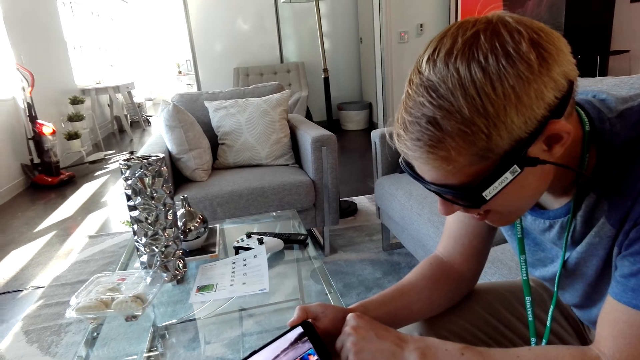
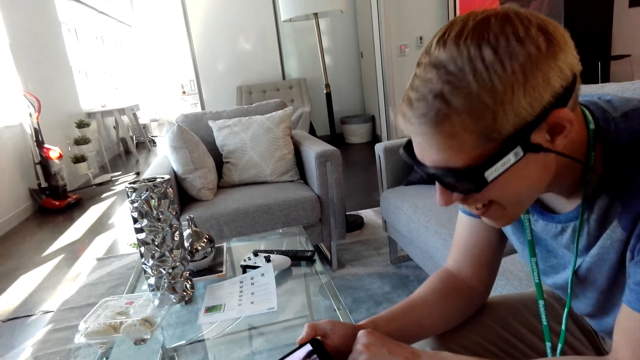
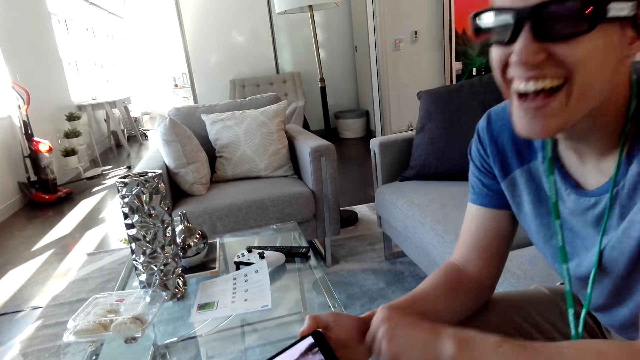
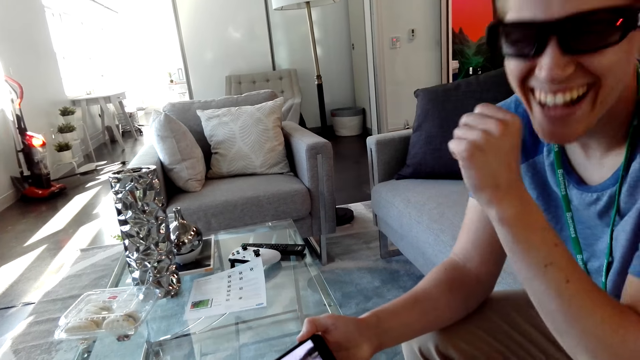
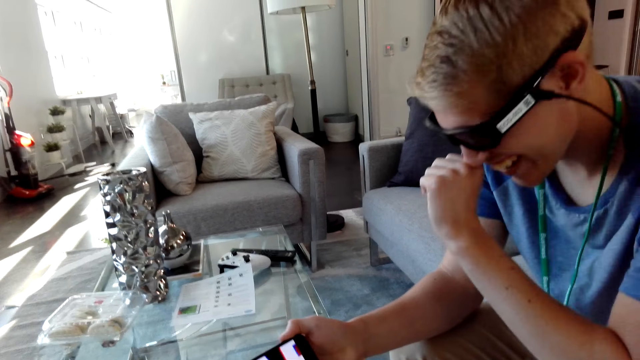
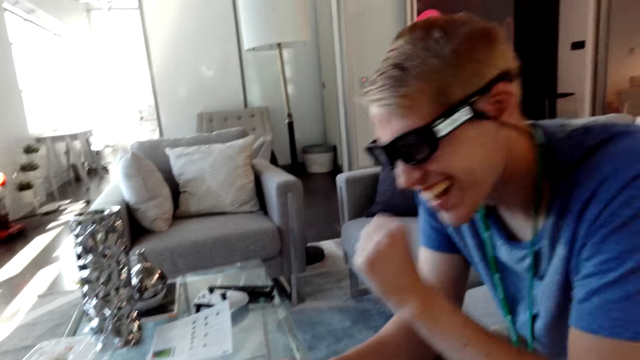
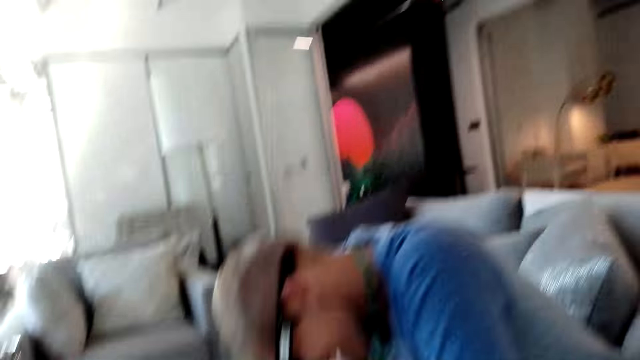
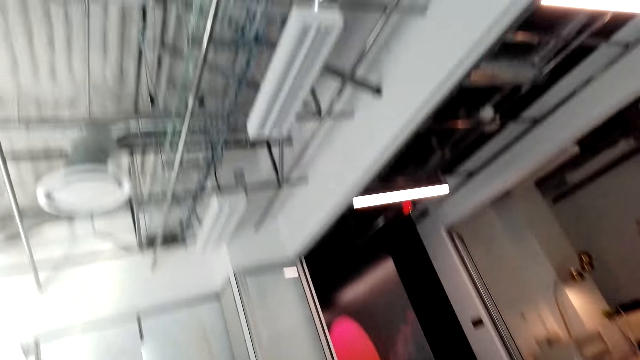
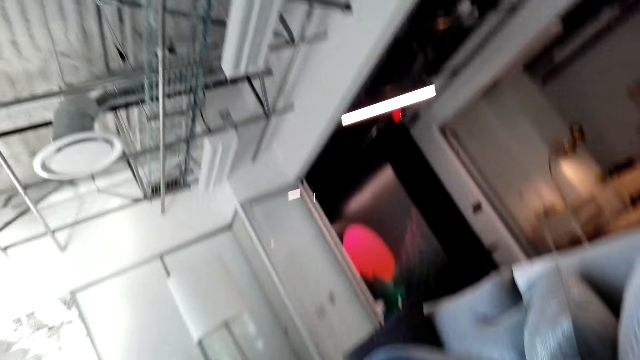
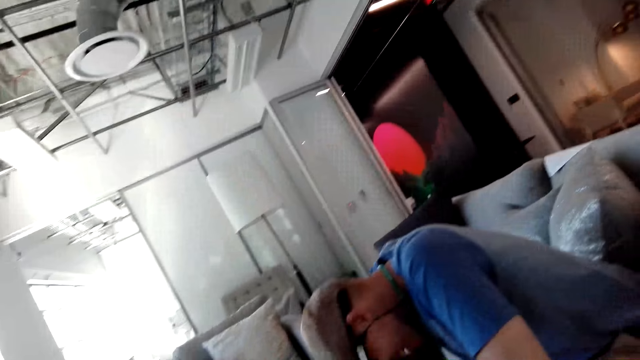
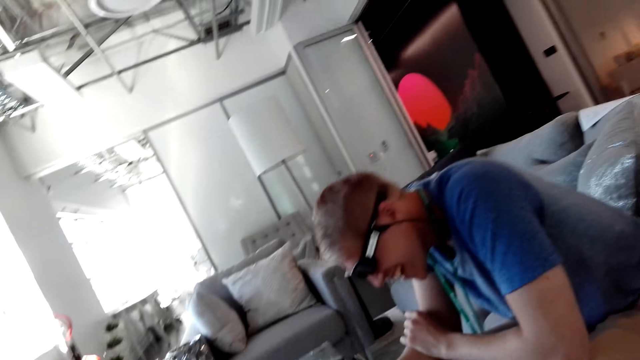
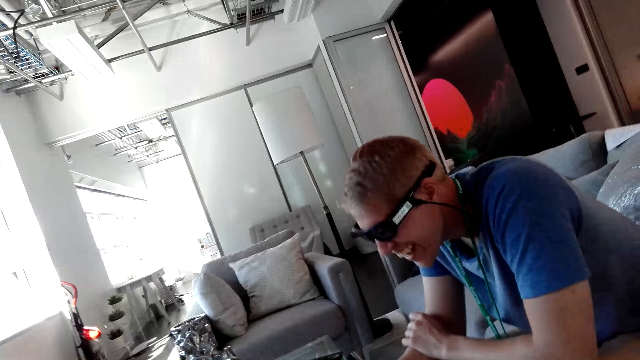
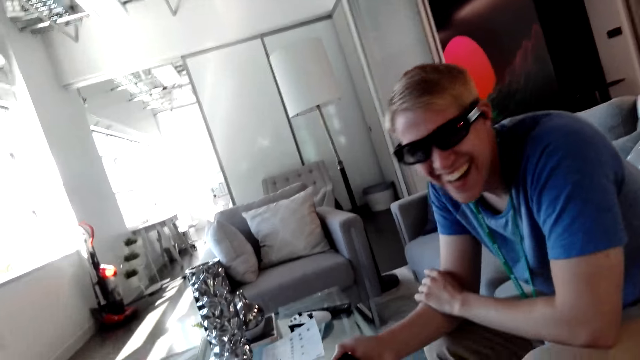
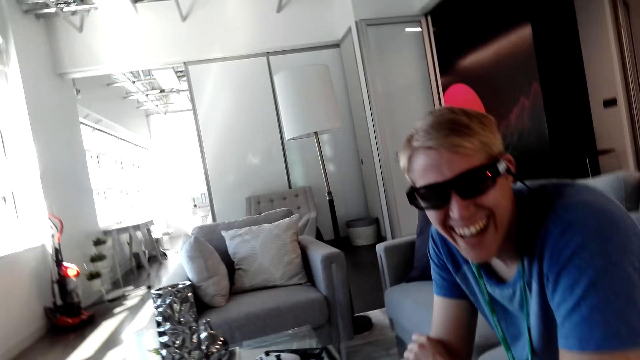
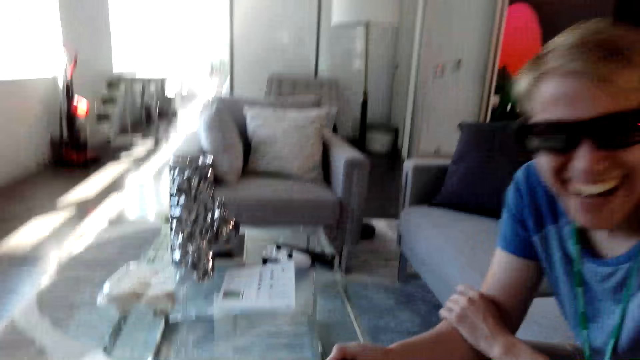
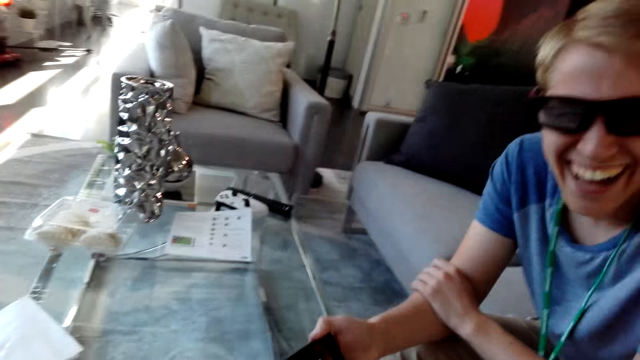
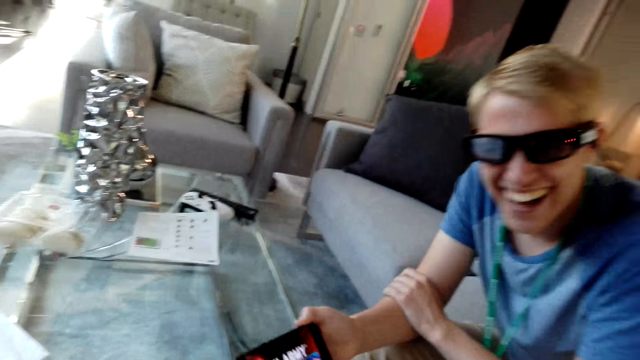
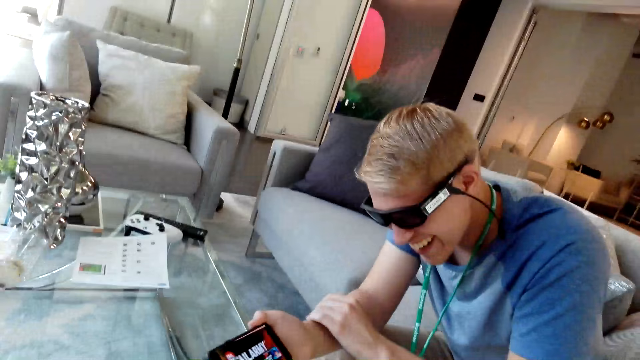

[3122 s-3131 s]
A man lifts his hand. The man laughs. The camera wearer looks at the ceiling.

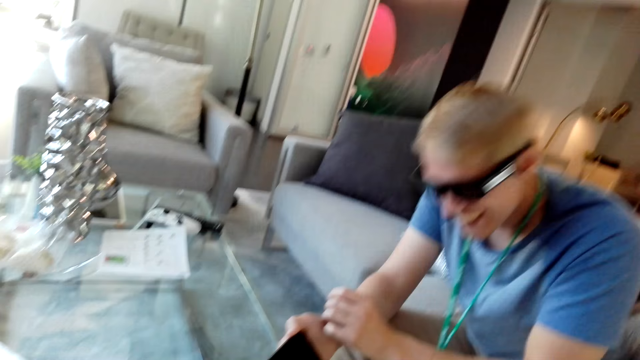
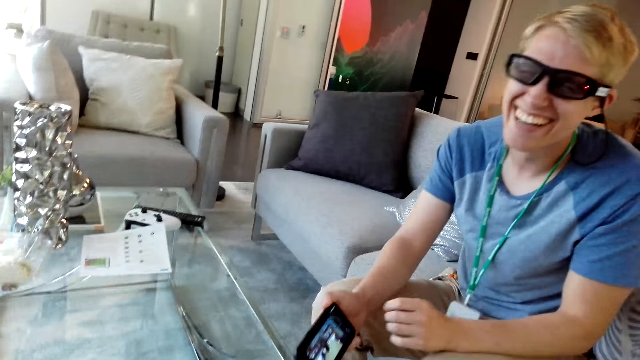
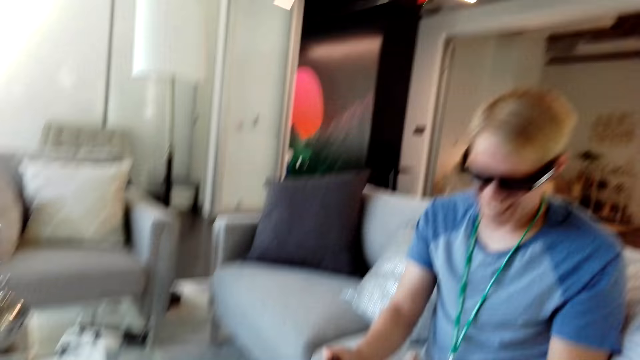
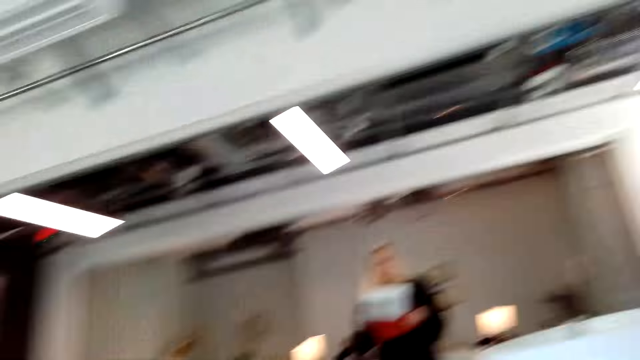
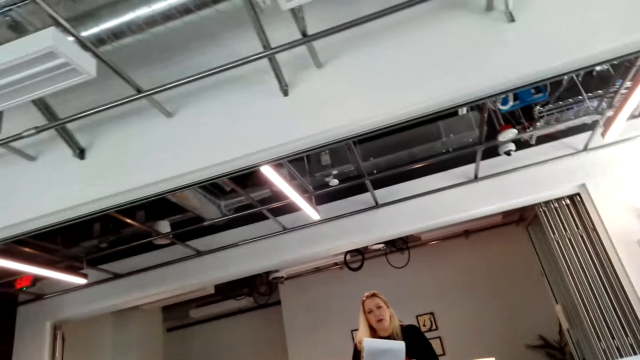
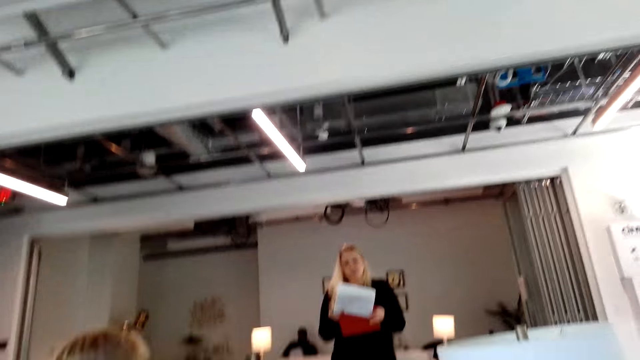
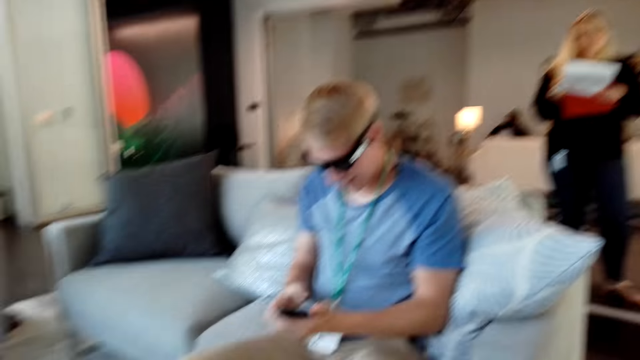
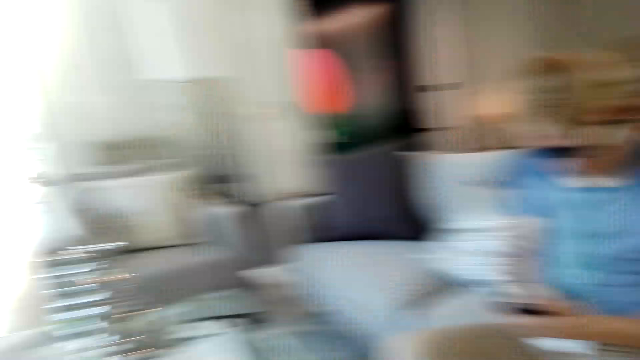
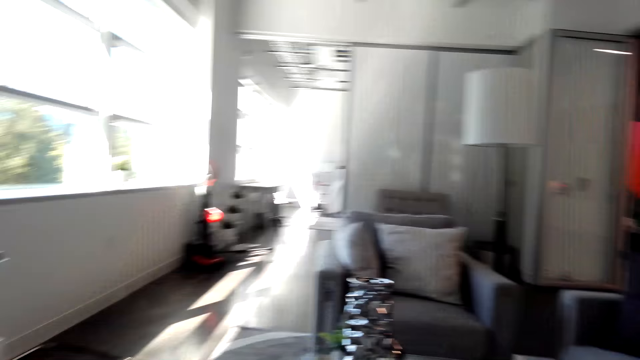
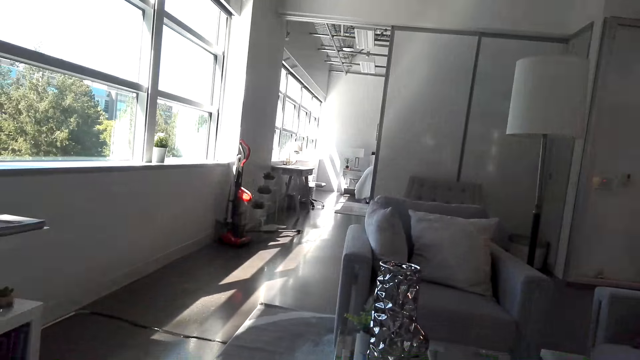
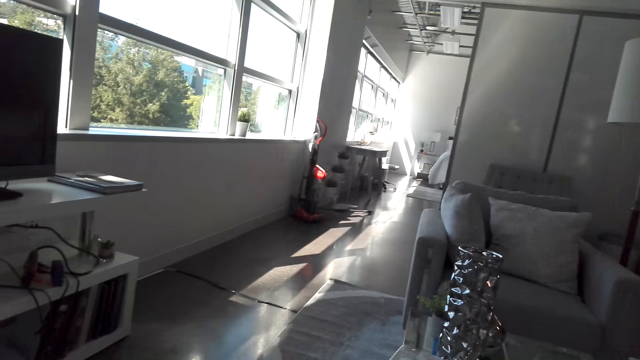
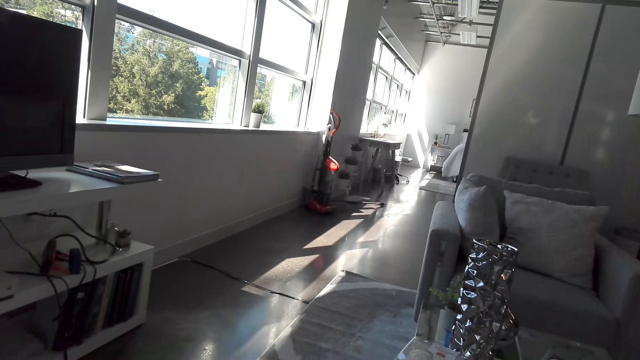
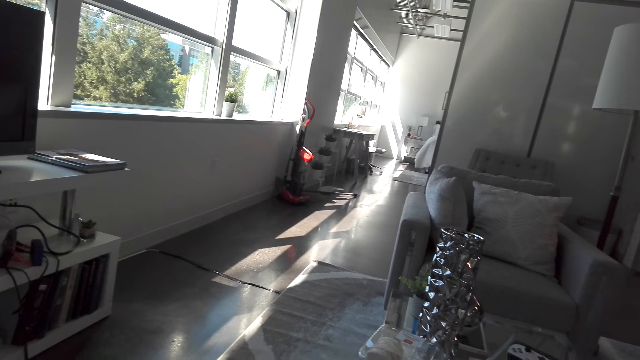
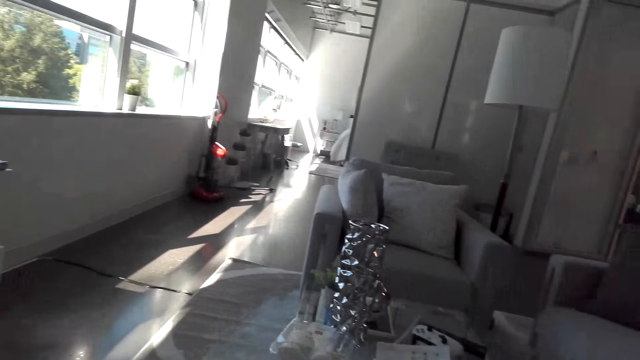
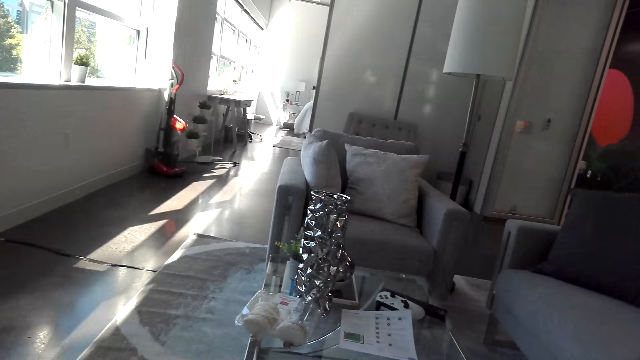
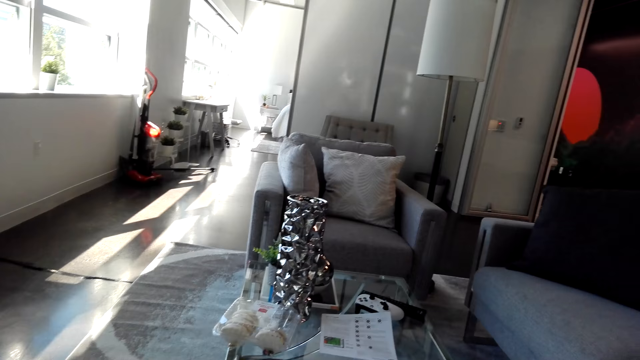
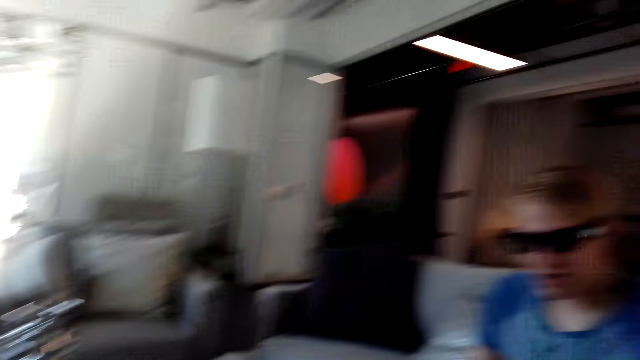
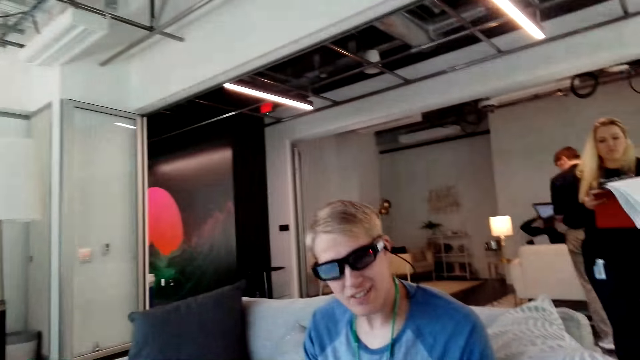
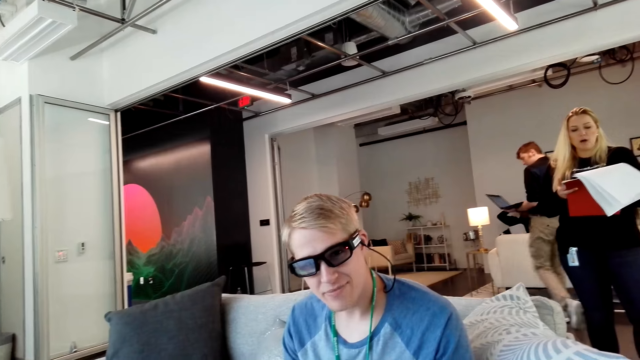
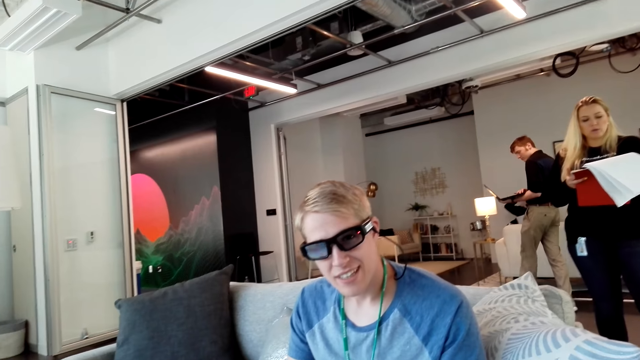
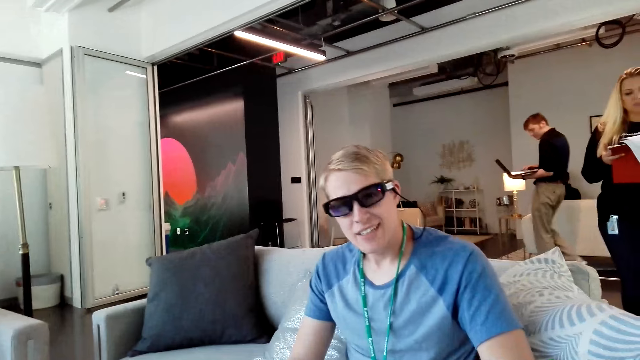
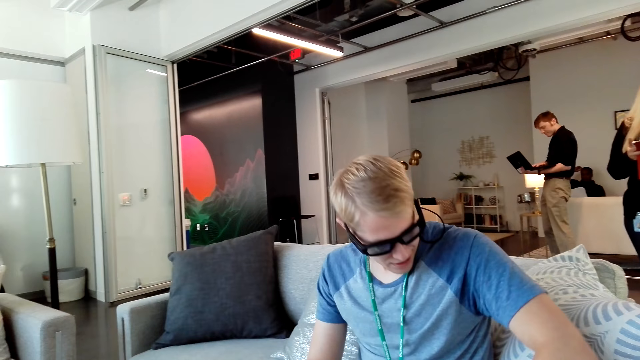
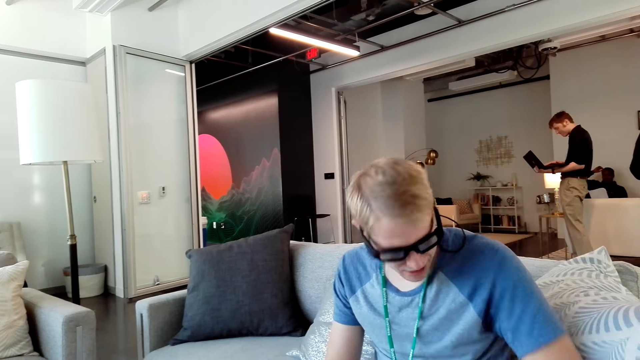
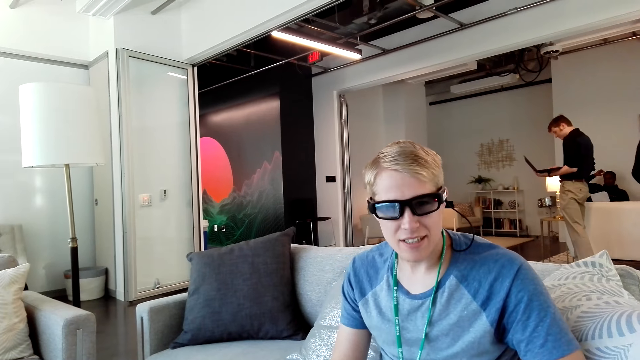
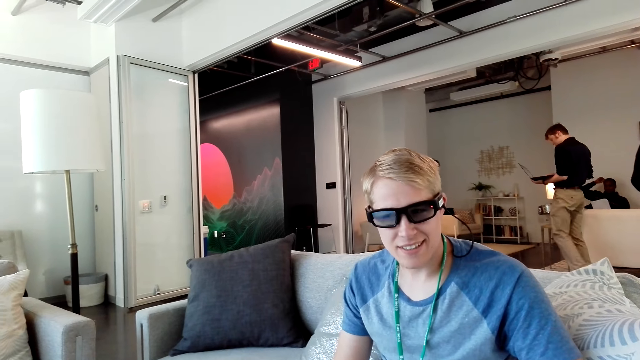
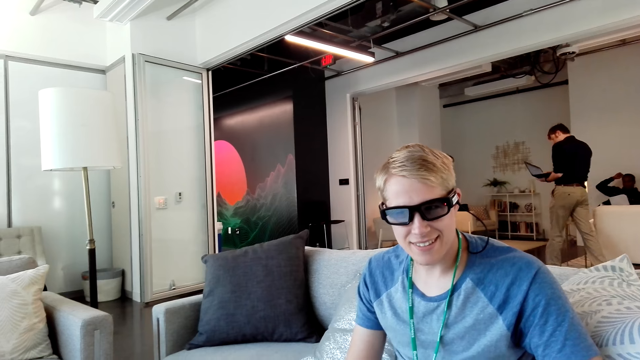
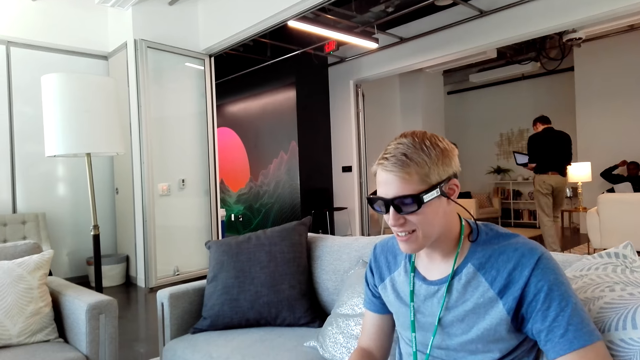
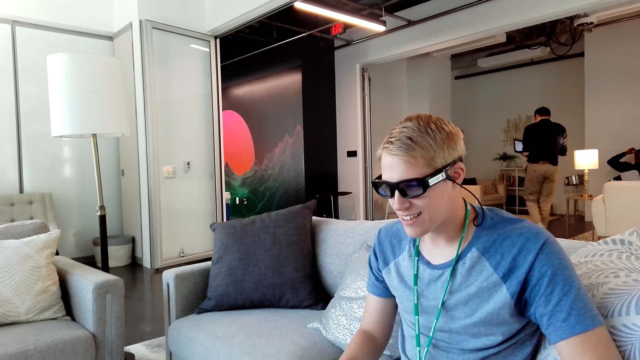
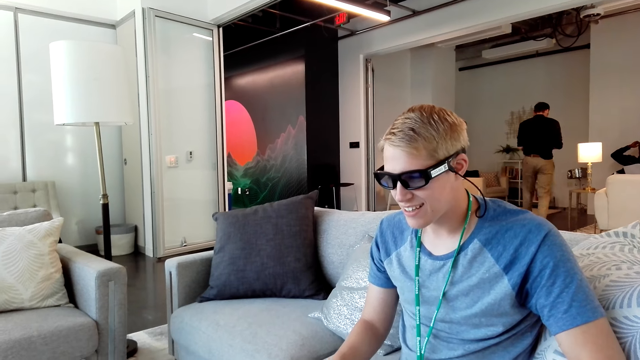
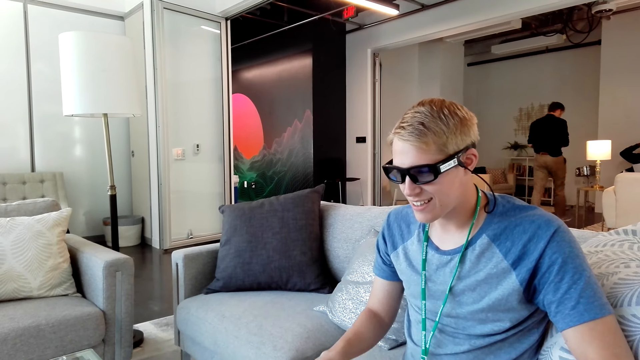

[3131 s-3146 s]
A woman talks to the camera wearer. The camera wearer looks around the room. A man talks to the camera wearer. The man moves his hand on the couch.
